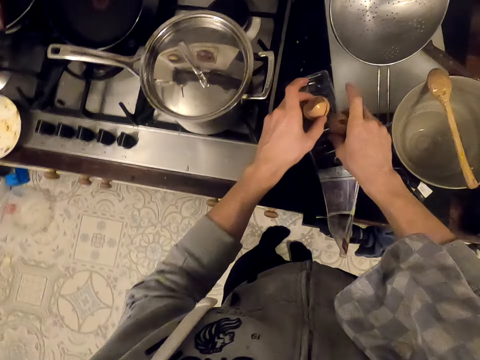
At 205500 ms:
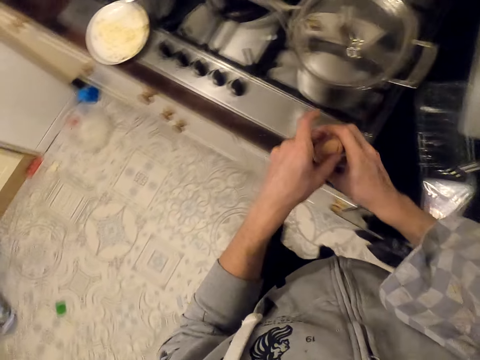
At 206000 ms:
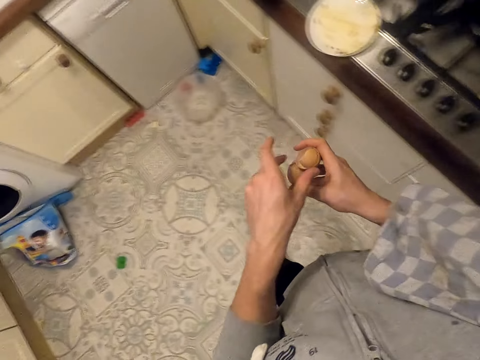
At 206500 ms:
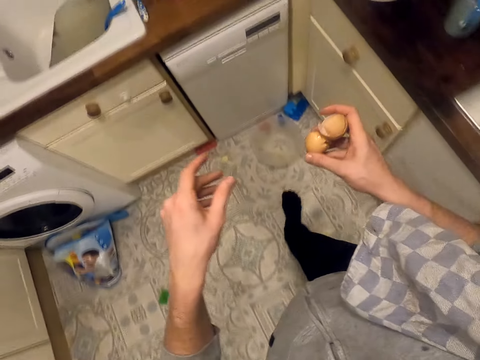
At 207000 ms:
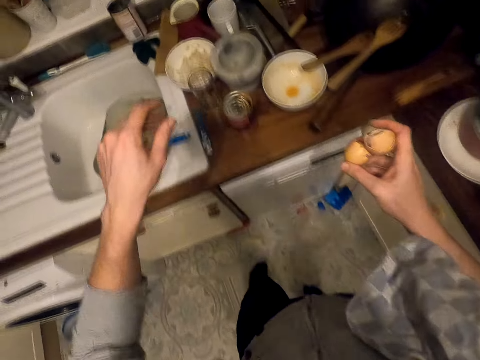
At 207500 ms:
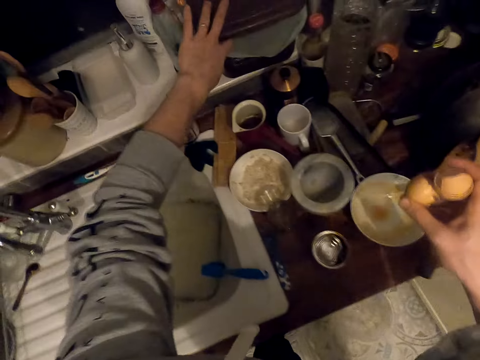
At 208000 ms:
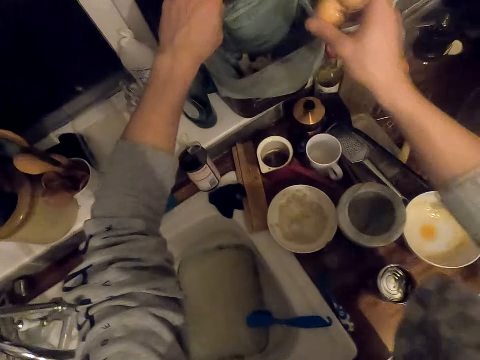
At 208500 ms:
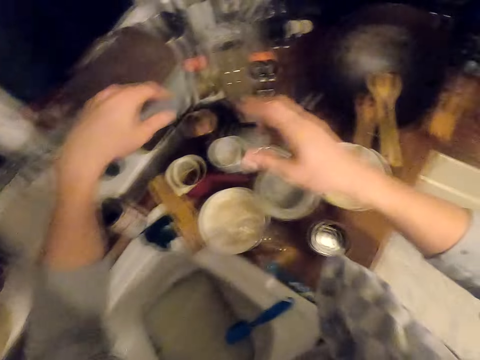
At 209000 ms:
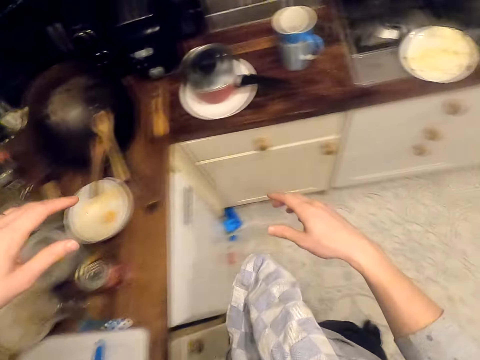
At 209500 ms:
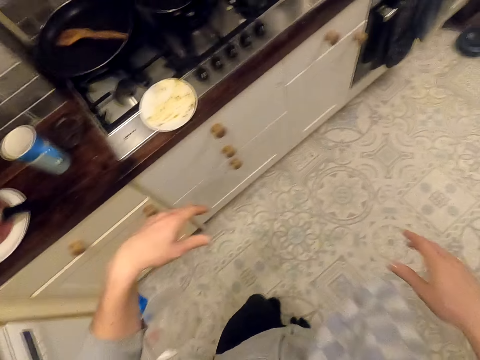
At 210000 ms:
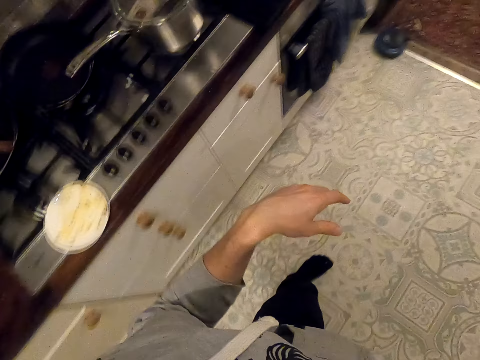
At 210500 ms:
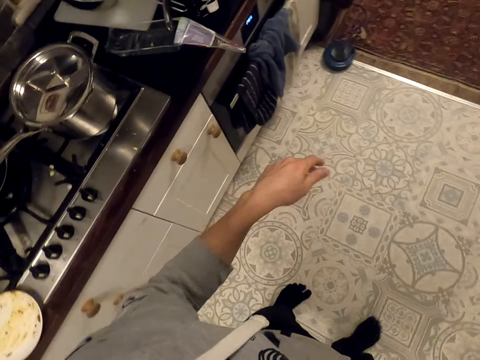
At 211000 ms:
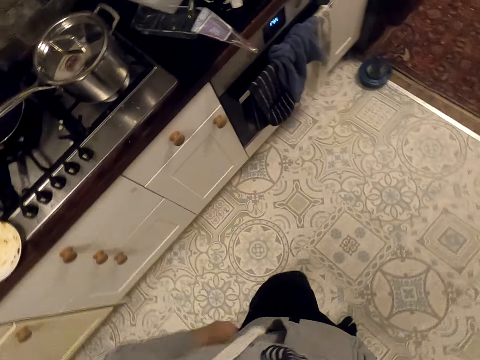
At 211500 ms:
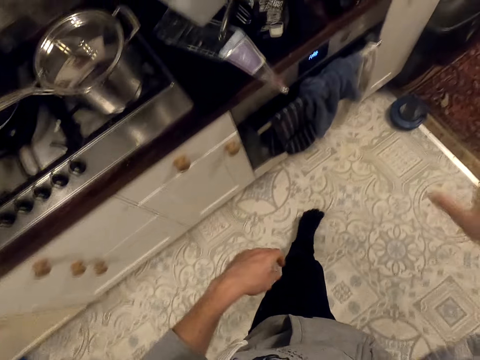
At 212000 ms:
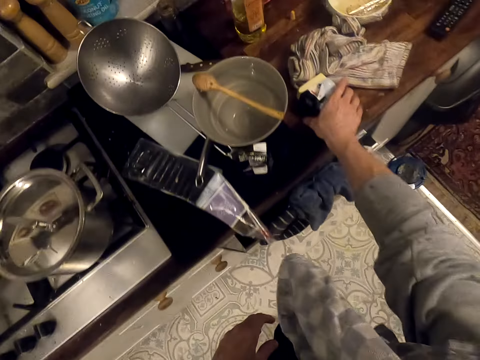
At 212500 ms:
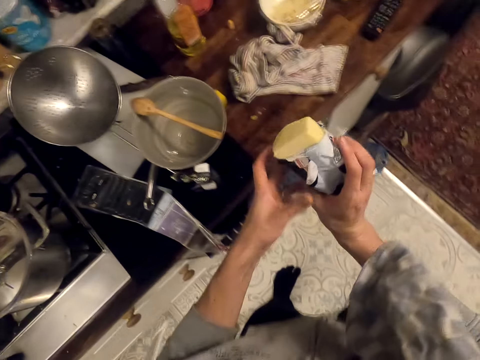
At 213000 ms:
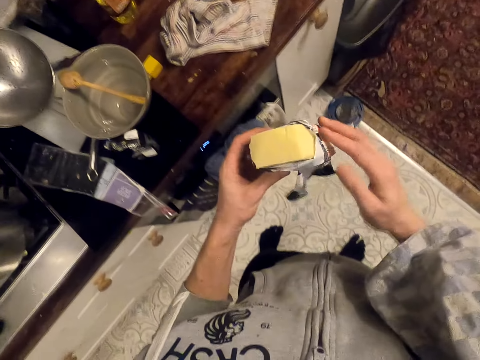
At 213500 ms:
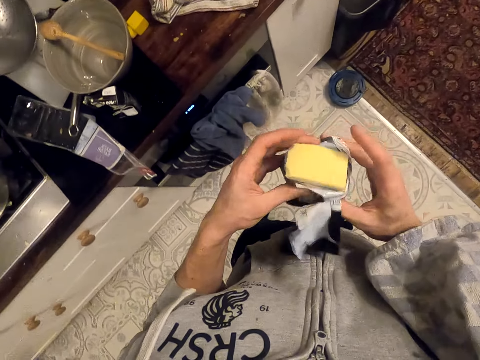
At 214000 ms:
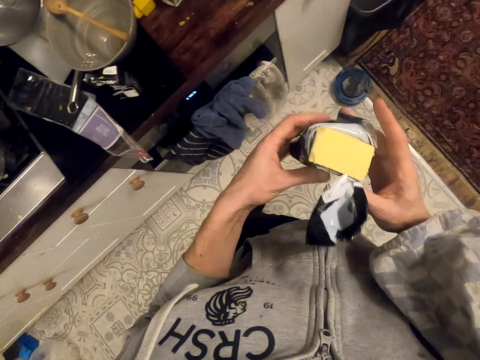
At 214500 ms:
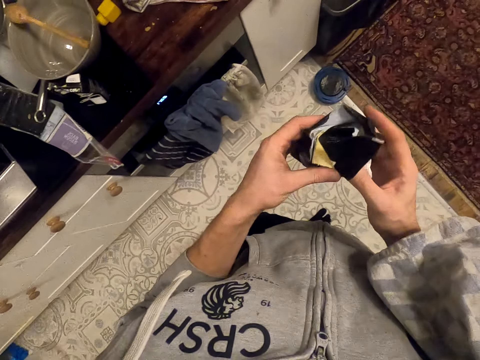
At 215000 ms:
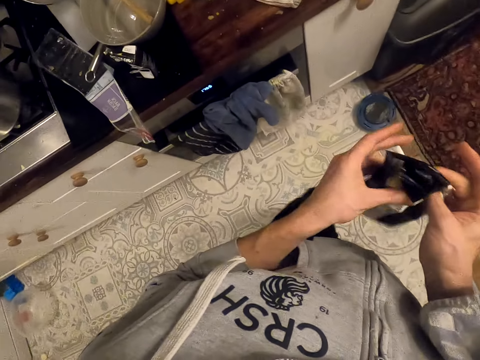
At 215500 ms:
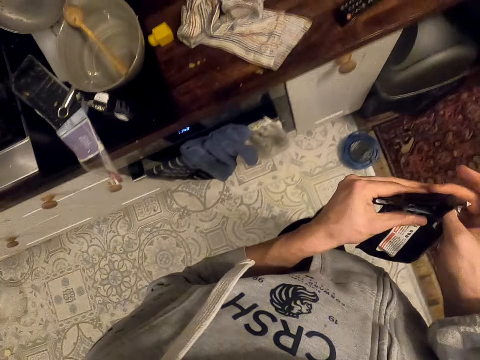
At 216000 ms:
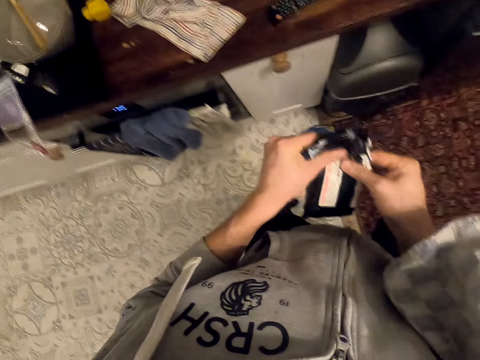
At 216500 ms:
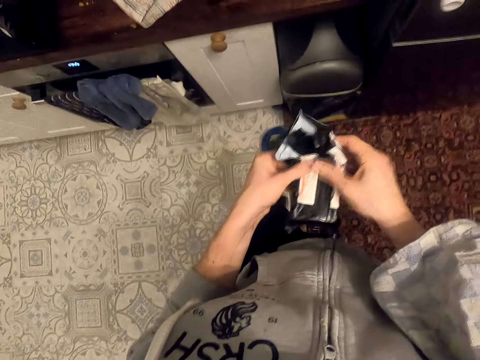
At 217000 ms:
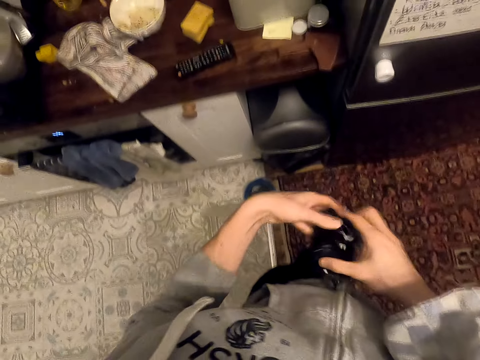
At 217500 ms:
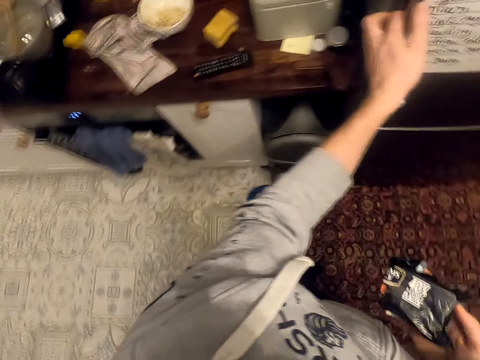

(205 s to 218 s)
The camera wearer walks in the kitchen. They open the bin and put the eggshells in the bin. They walk in the kitchen. They take the cheese or butter from the kitchen cabinet. They wrap the butter.

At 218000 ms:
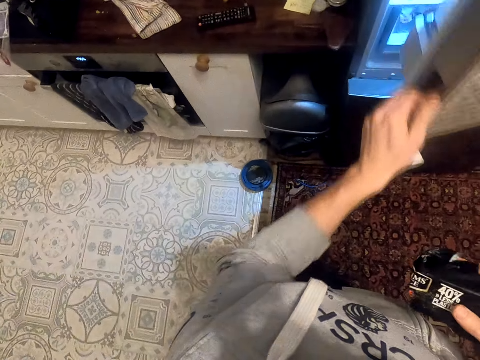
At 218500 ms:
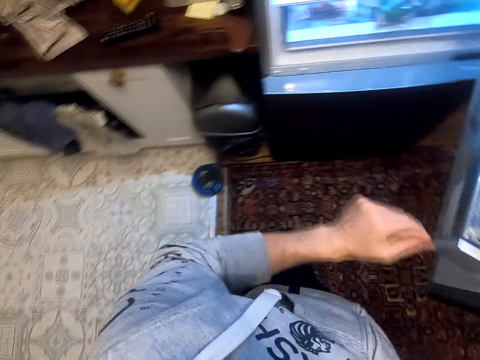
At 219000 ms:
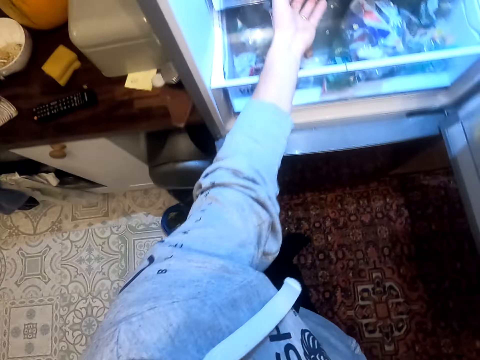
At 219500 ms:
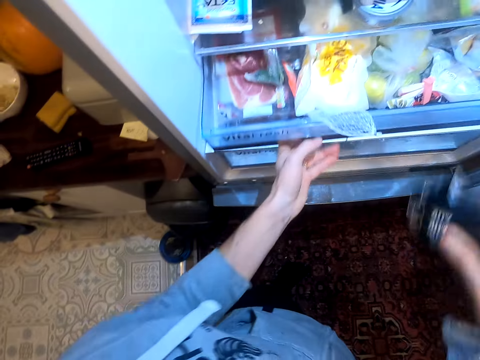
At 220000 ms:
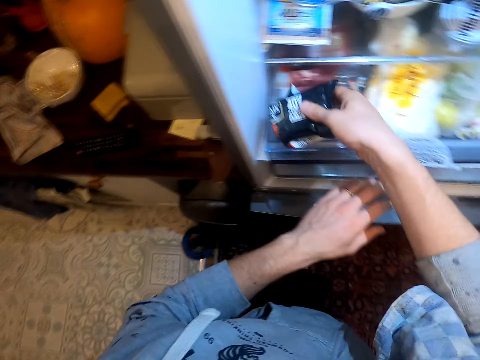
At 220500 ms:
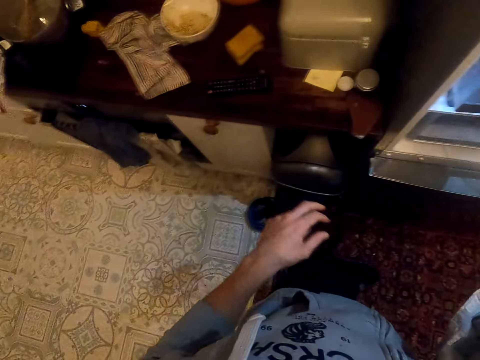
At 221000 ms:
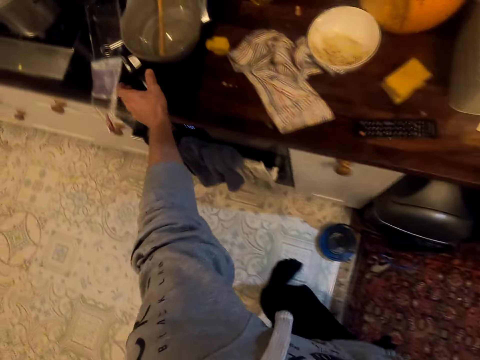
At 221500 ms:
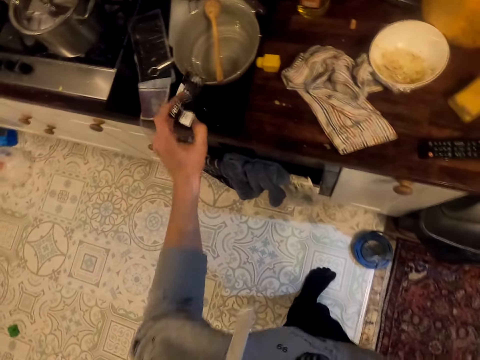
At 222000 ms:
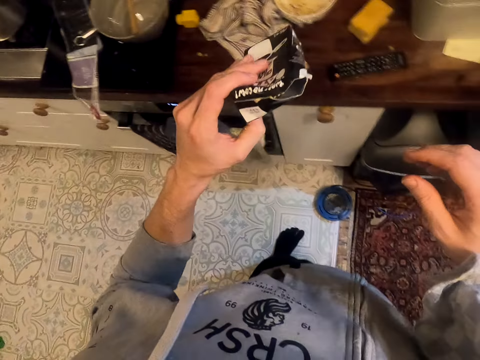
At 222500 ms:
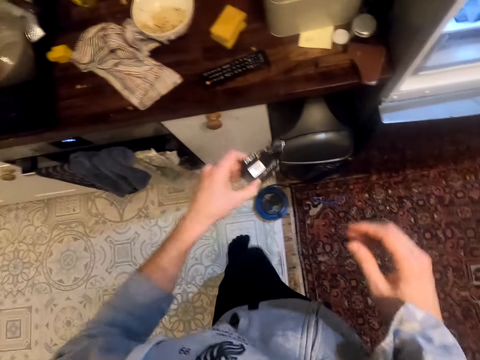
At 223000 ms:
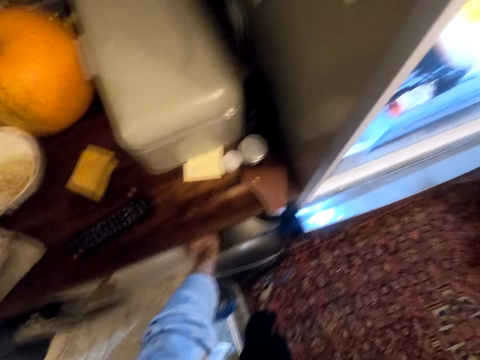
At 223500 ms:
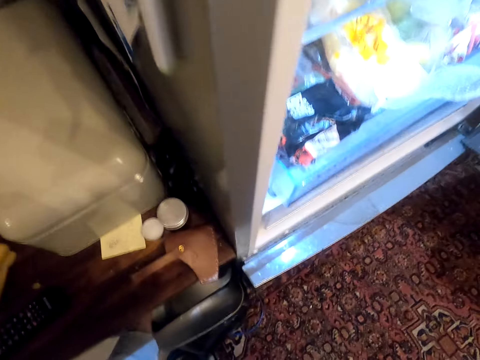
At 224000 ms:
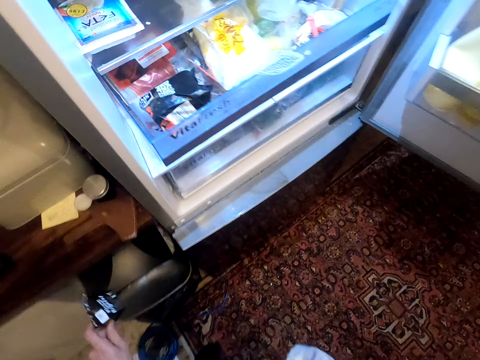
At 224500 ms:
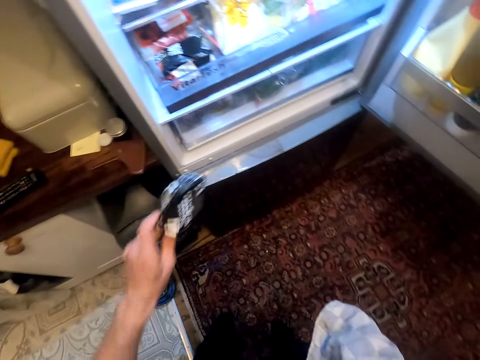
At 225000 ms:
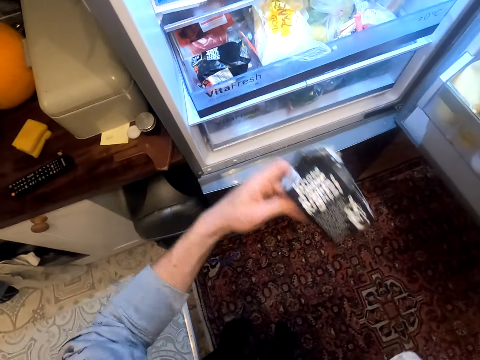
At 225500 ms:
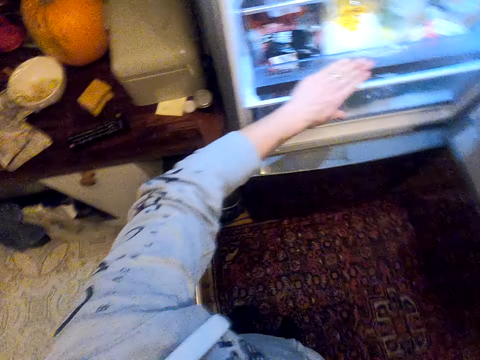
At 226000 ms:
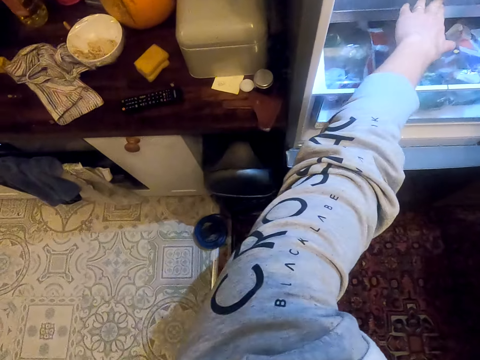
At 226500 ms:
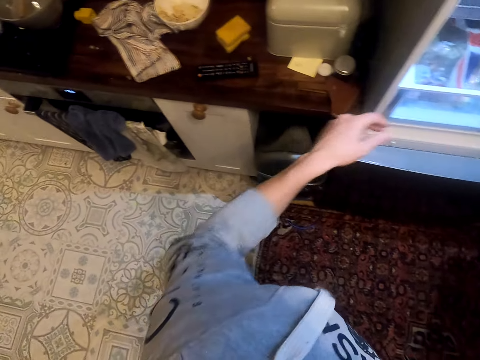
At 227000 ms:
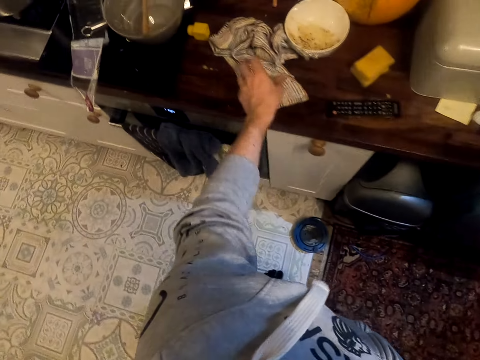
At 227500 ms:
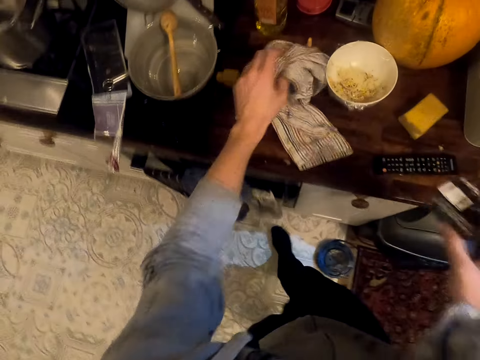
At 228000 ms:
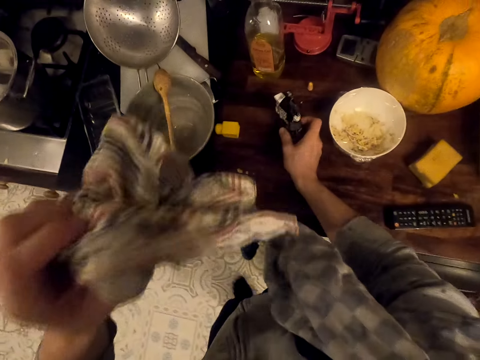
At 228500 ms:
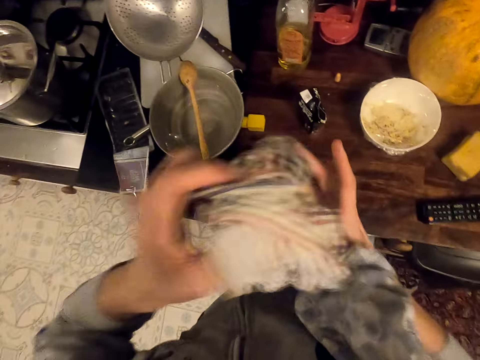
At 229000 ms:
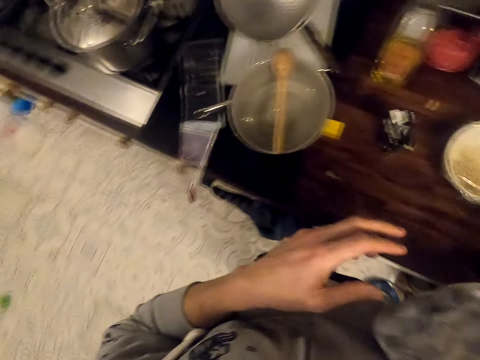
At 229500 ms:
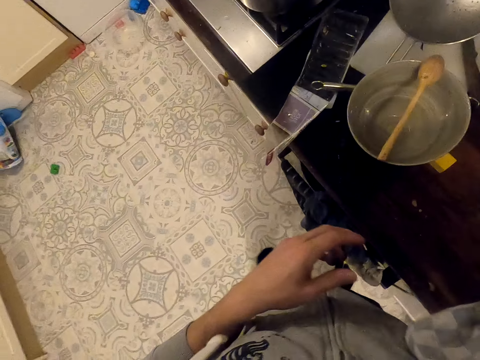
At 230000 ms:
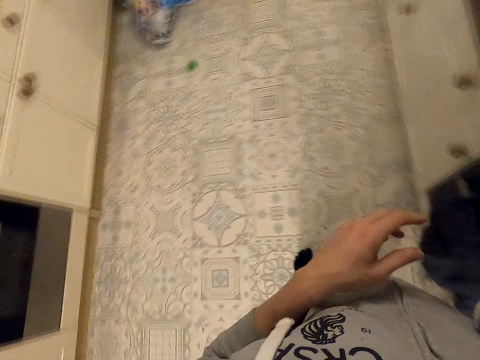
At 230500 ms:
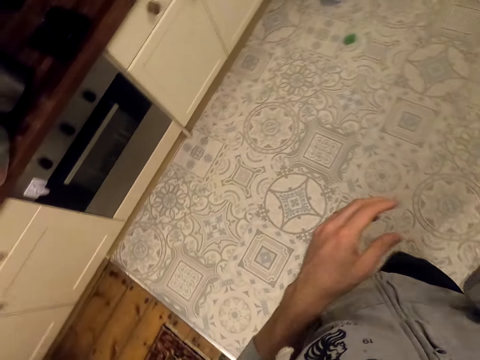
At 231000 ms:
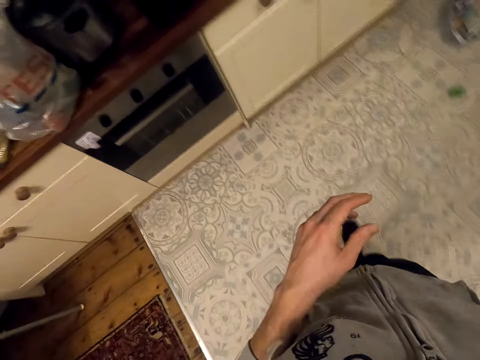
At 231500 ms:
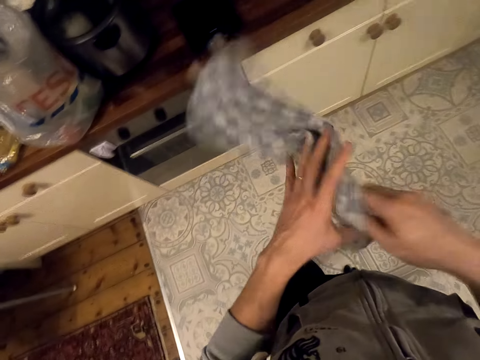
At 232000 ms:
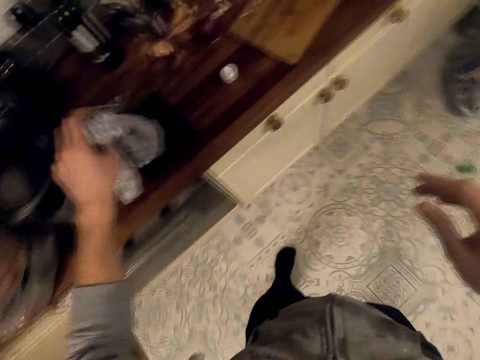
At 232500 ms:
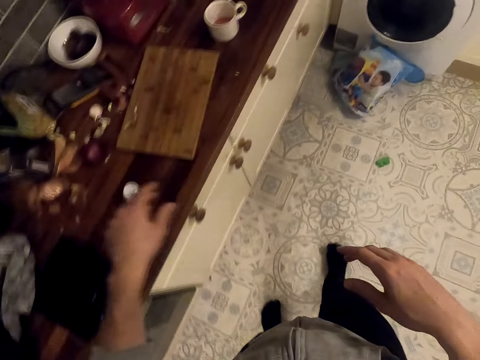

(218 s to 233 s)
The camera wearer opens the fridge. They pull the rack. They keep the cheese or butter in the fridge. They take the milk packet. They move the packet towards the dustbin. They put the packet under the kitchen slab. They hold the packet. They push the rack in the fridge. They take a wiping cloth. They put the milk packet on the kitchen cabinet. They put the wiping cloth away. They walk in the kitchen. They take the wiping cloth.
